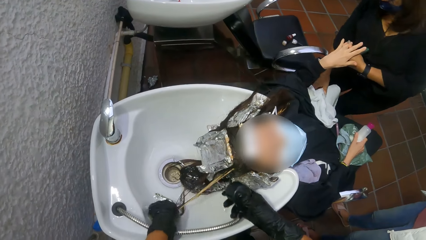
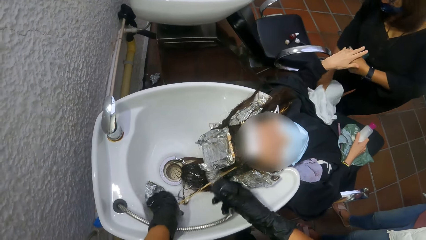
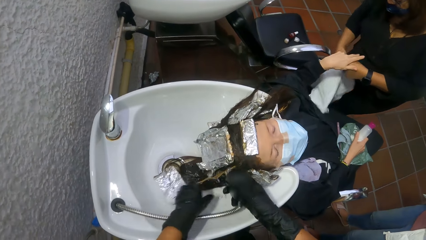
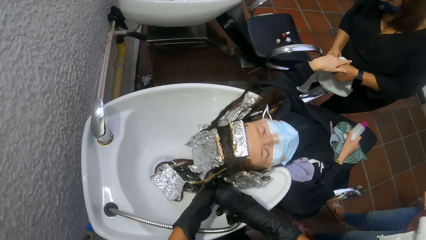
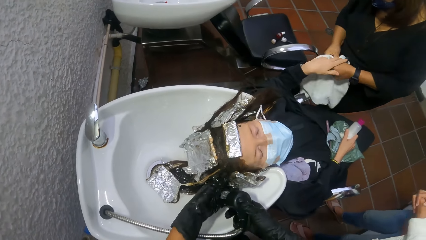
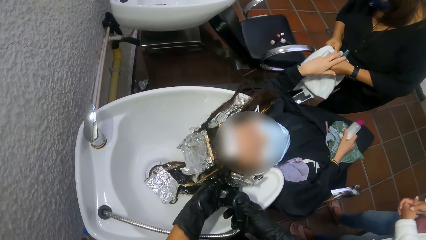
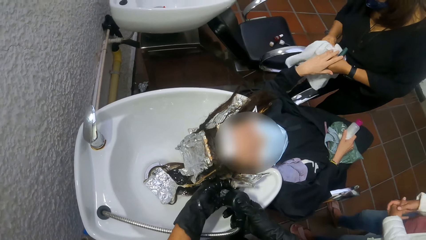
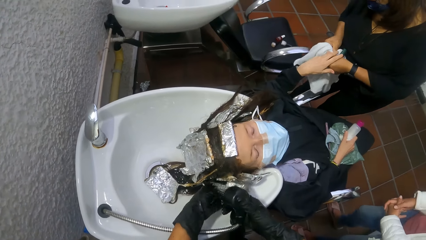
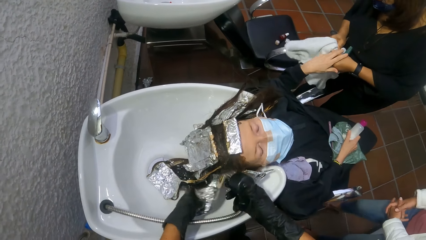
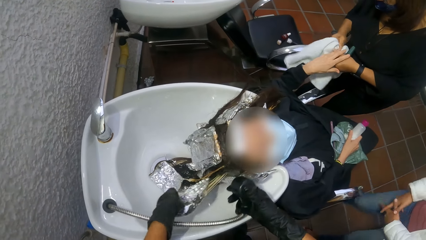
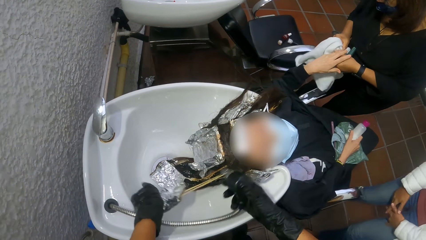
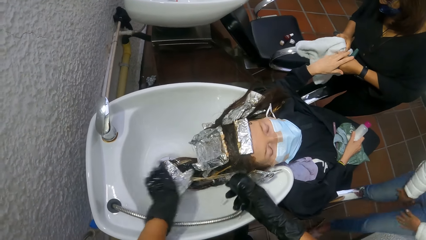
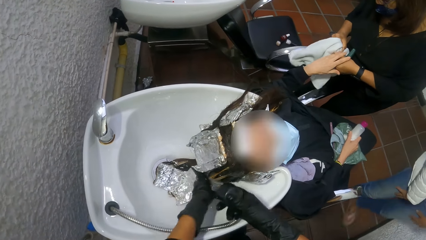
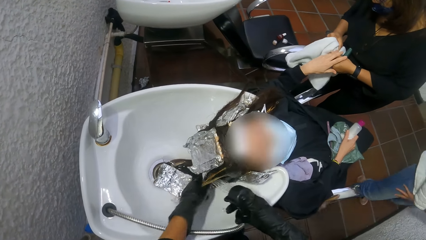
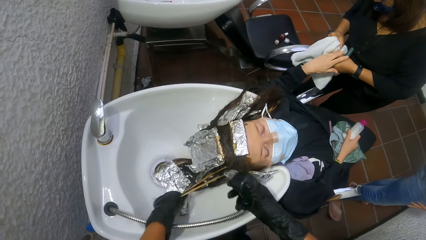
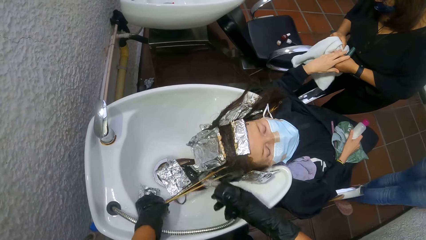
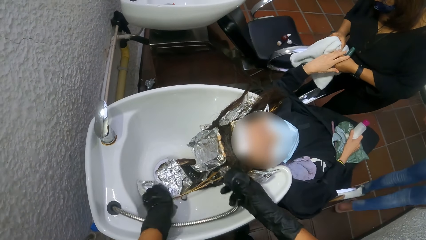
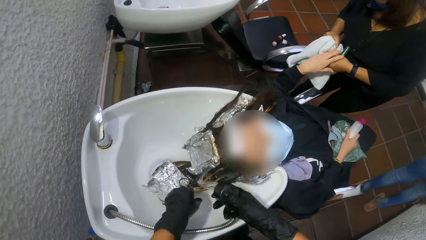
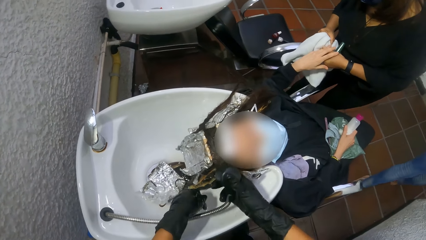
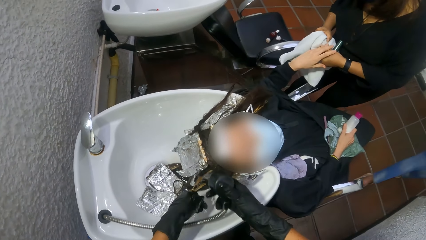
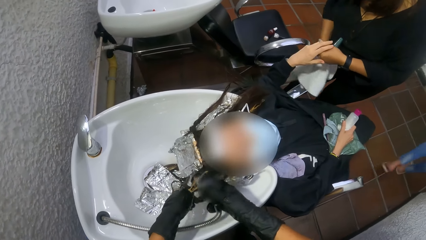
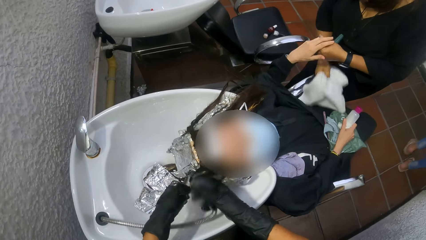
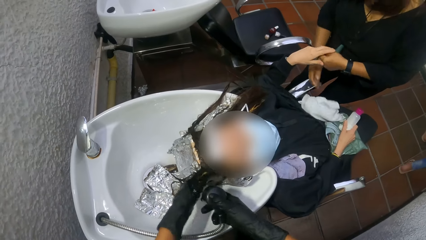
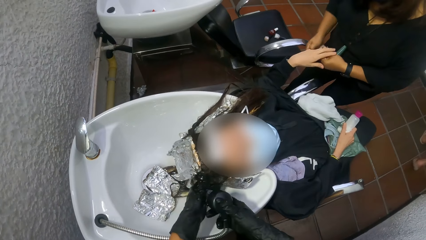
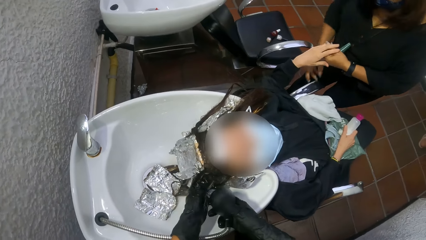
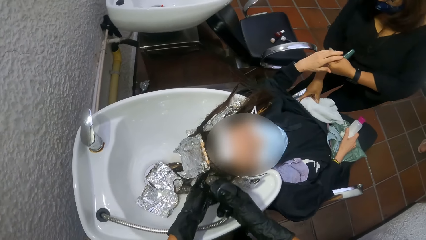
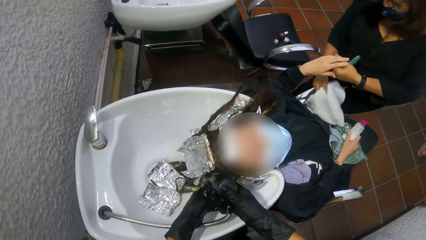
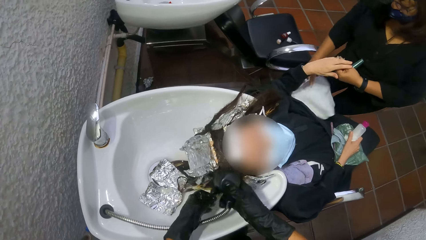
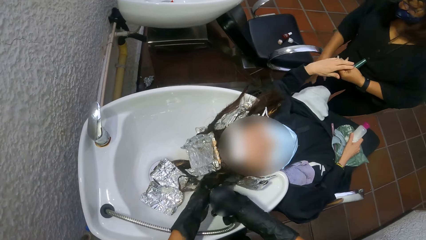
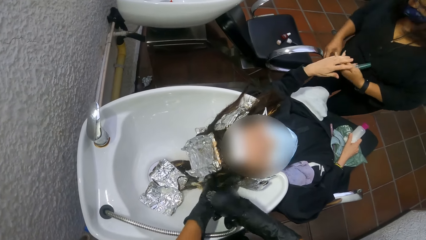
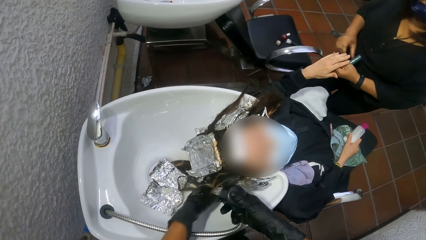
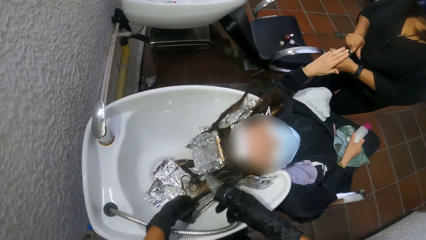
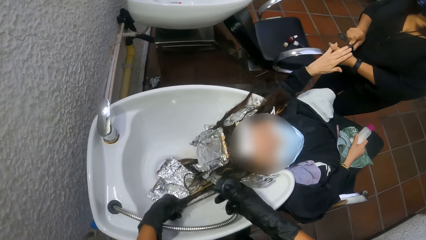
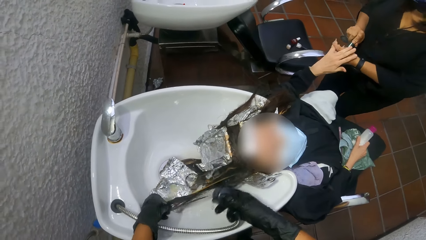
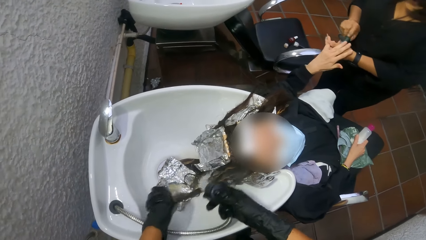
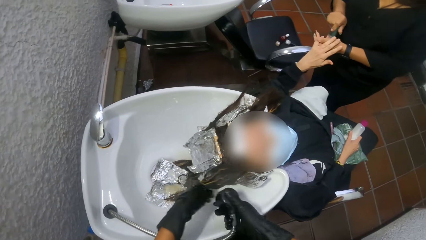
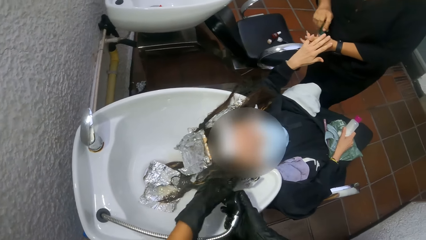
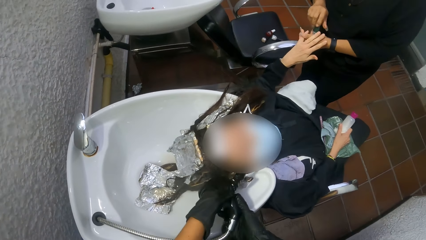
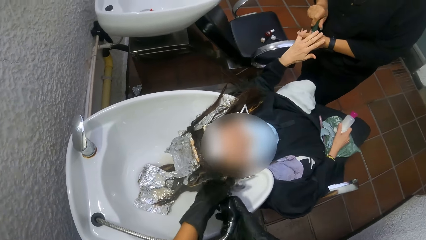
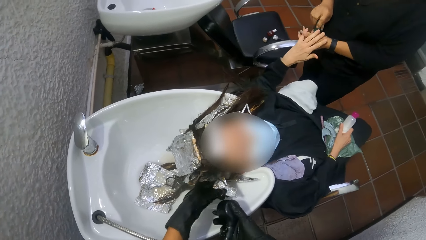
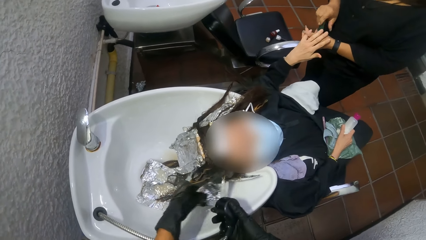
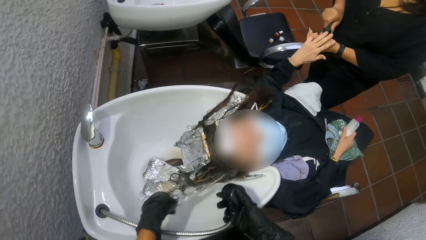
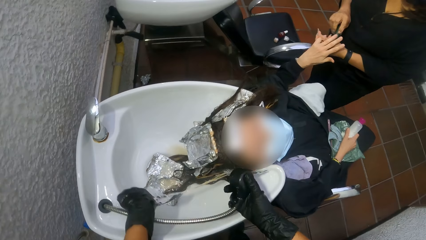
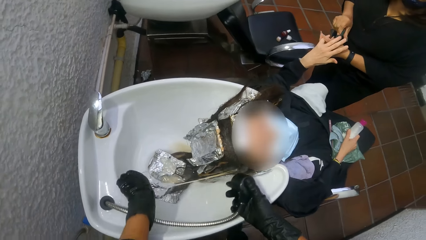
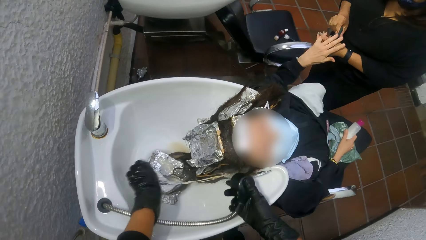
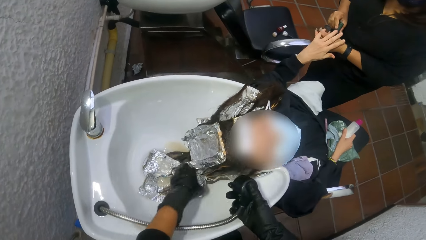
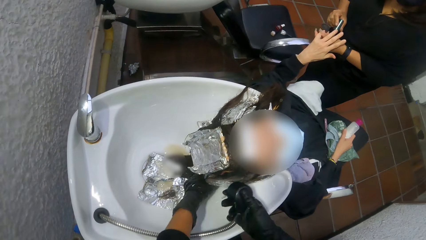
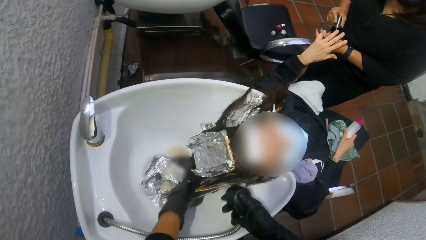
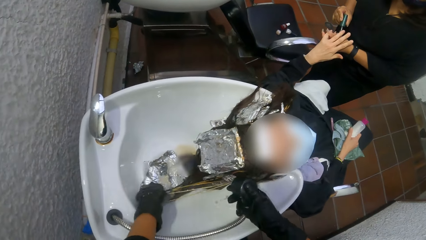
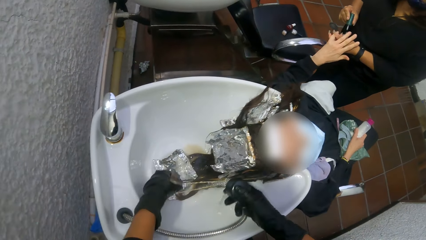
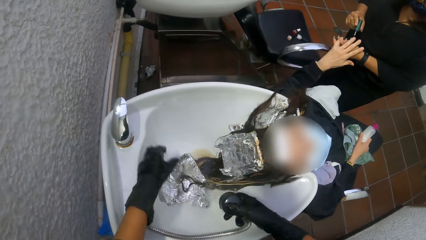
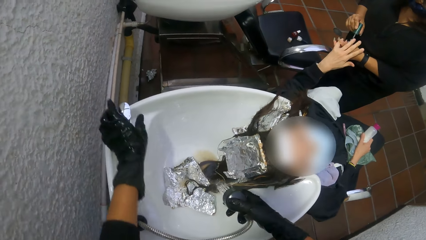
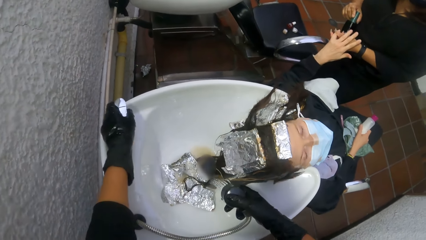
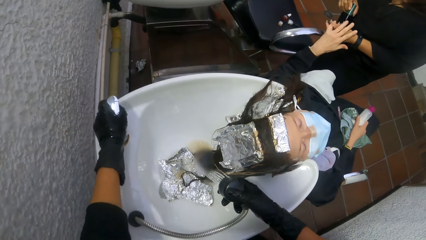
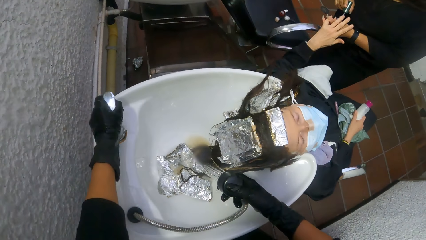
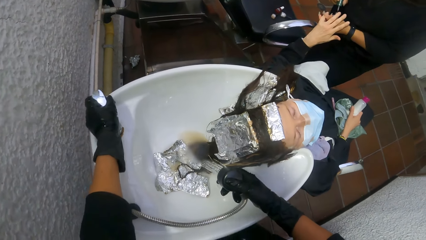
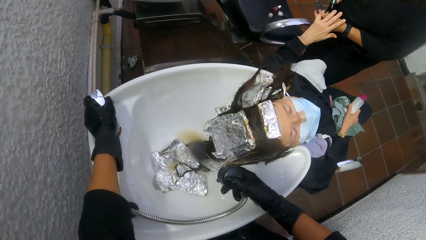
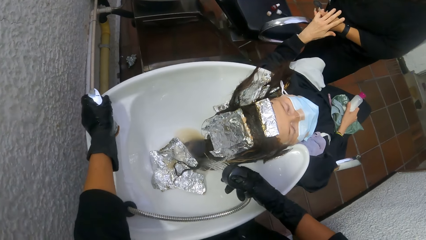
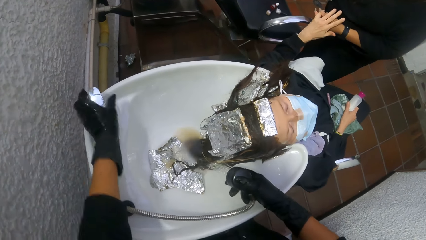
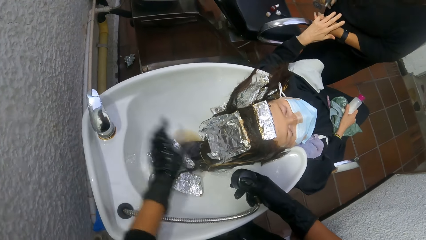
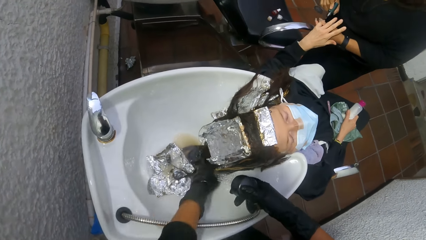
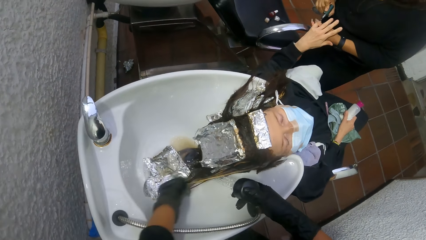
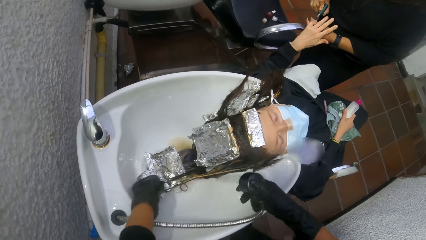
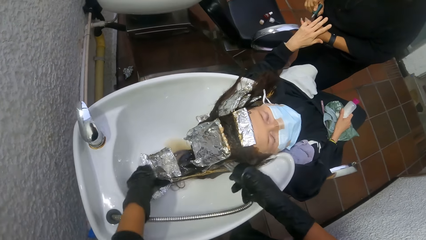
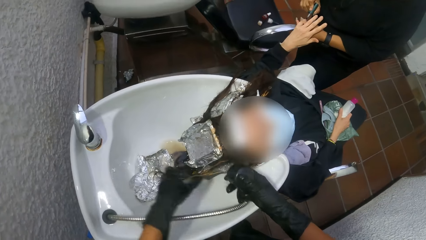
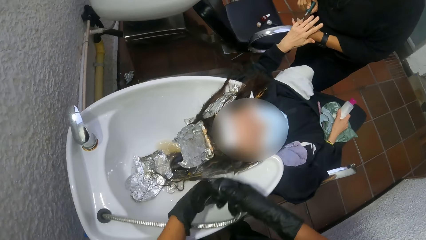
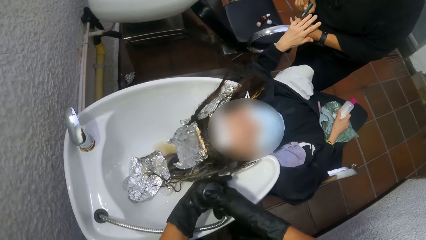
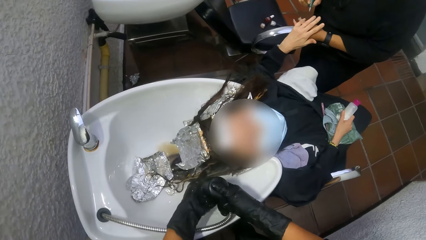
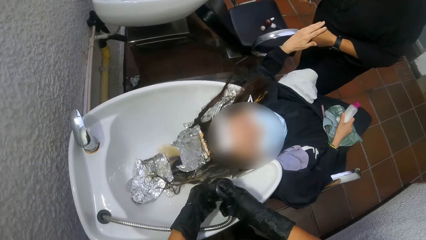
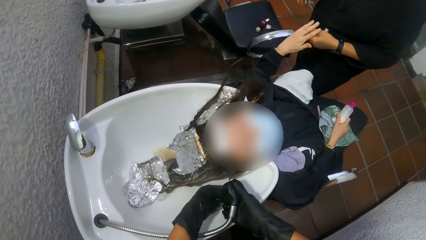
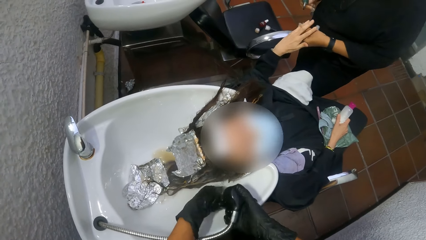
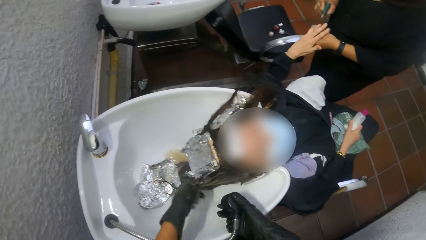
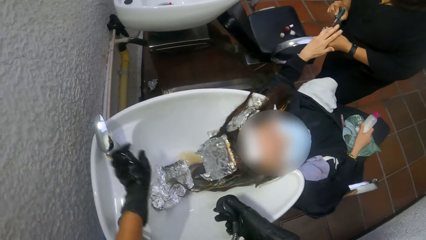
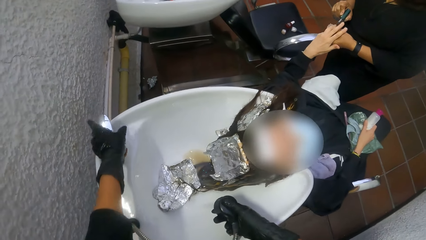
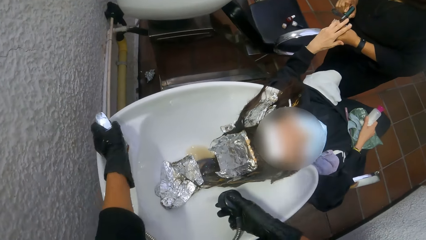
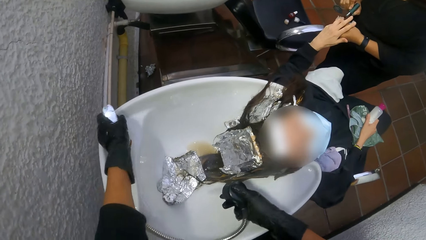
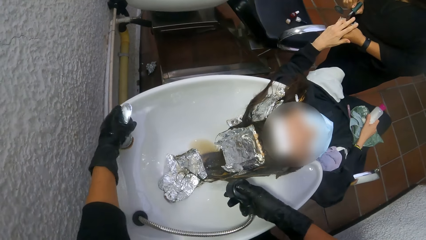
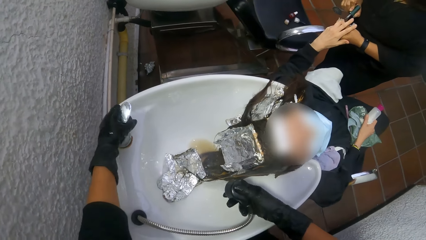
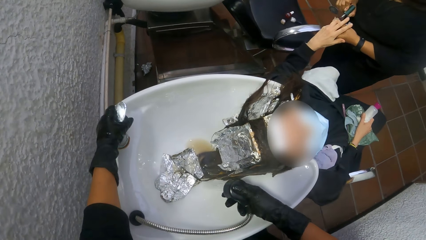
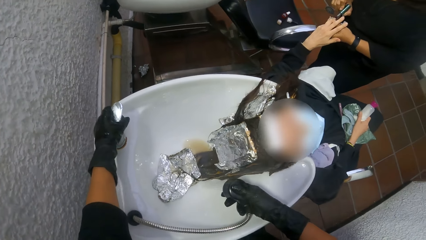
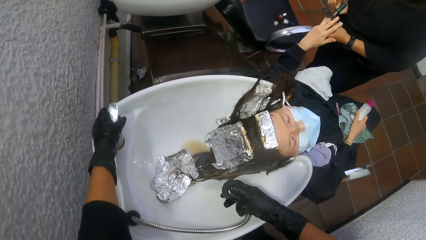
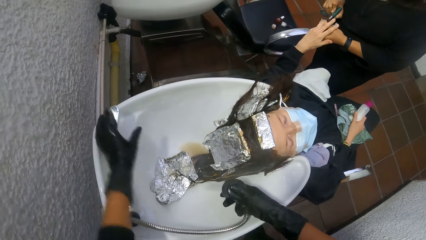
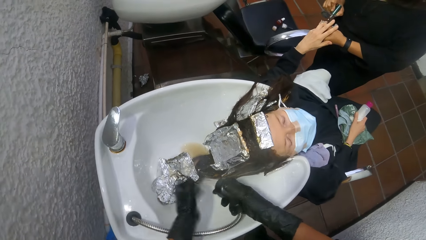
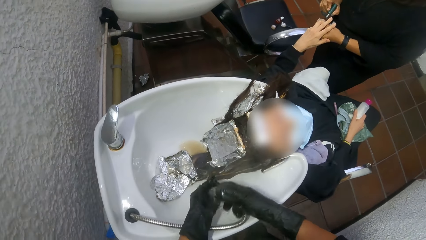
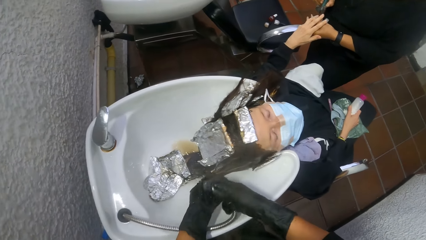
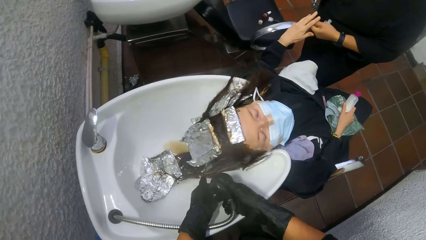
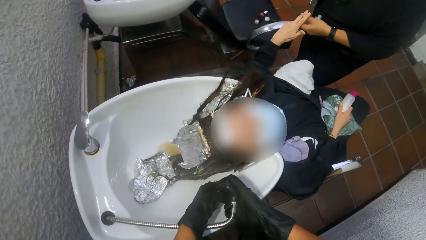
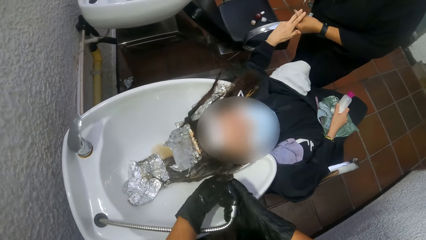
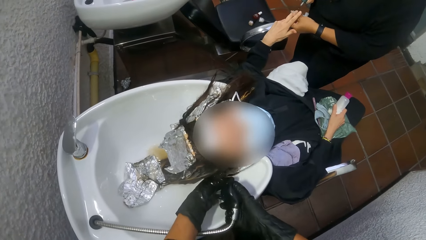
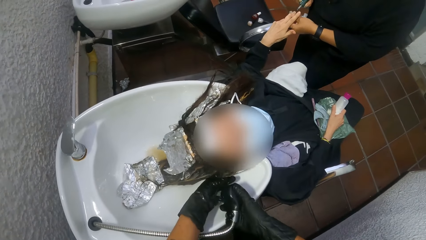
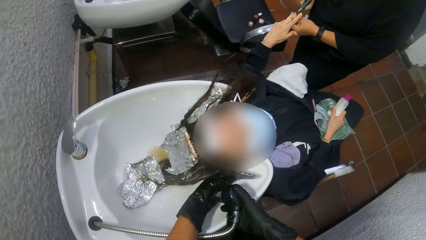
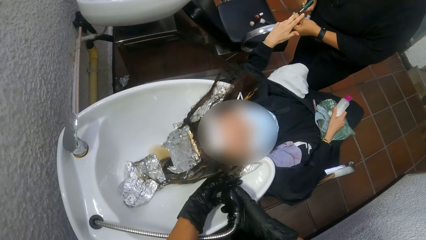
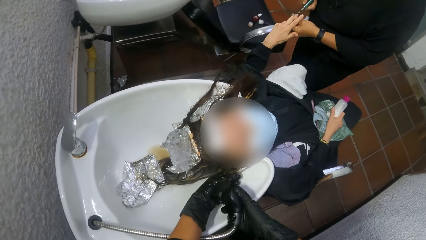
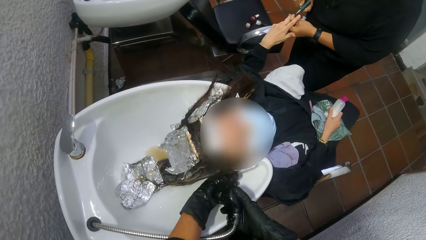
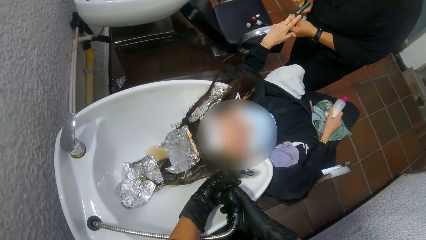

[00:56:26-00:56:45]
A woman picks the towel on another woman's laps with her right hand. She wipes the second woman's left hand with the towel. The camera wearer takes off a foil on the second woman's hair with her left hand. A person walks away from the camera wearer. The first woman drops the towel in her left hand on the second woman's laps. She moves the towel from the second woman's laps to a chair handle with her right hand. She opens the bottle of nail polish in her left hand with her right hand. The camera wearer takes off a foil on the second woman's hair with her left hand. The first woman paints the finger nails of the second woman's left hand with the nail polish brush in her right hand. The camera wearer adjusts the knob on the wash basin with her left hand. She washes the second woman's hair. She adjusts the knob on the wash basin with her left hand. She washes the second woman's hair with water from the hand spray tap and her left hand. She takes off a foil on the second woman's hair with her left hand.
